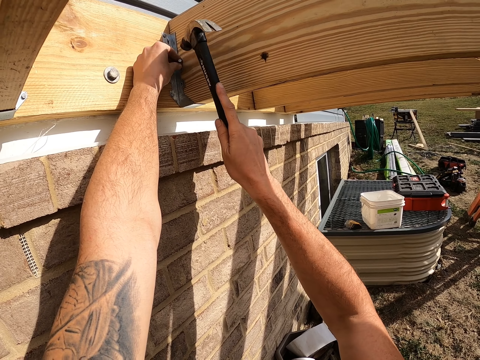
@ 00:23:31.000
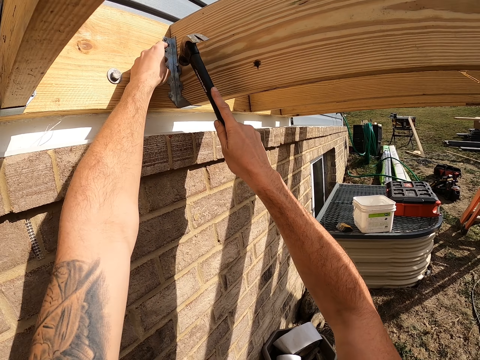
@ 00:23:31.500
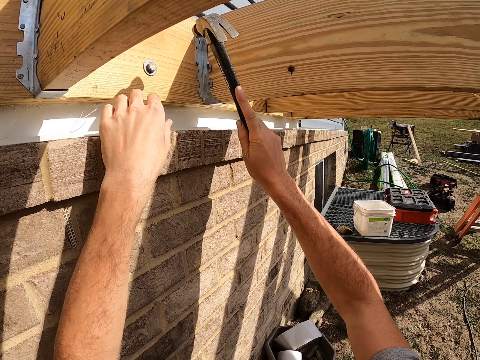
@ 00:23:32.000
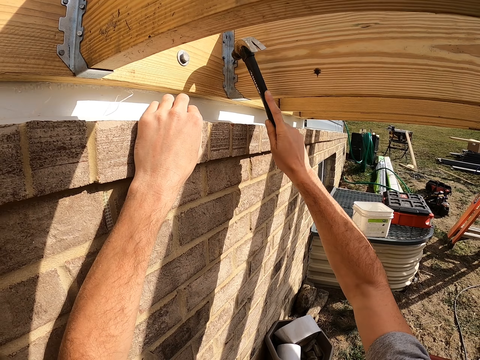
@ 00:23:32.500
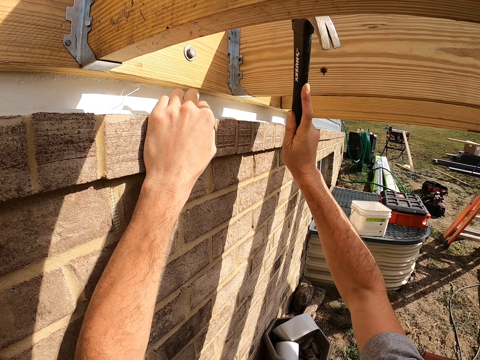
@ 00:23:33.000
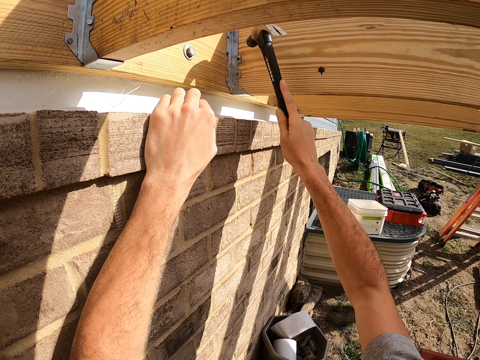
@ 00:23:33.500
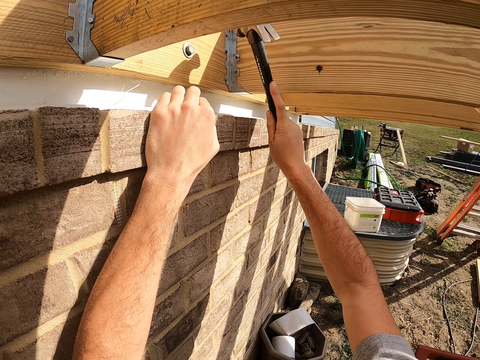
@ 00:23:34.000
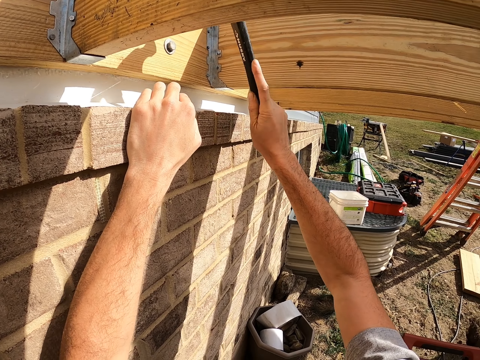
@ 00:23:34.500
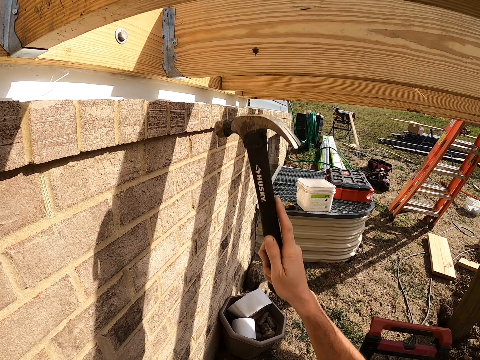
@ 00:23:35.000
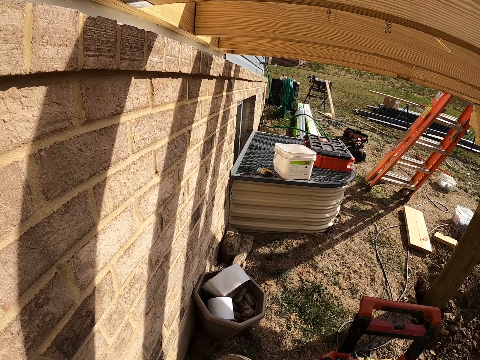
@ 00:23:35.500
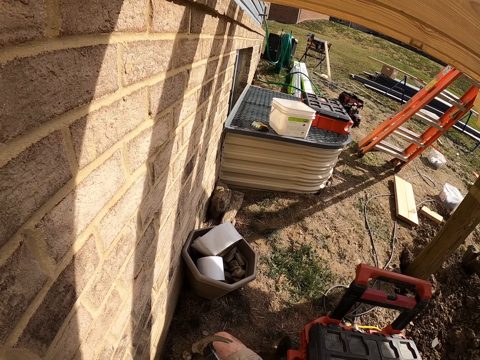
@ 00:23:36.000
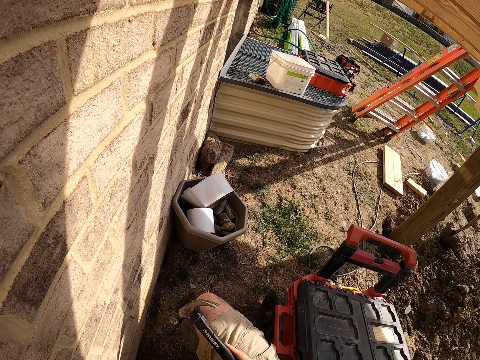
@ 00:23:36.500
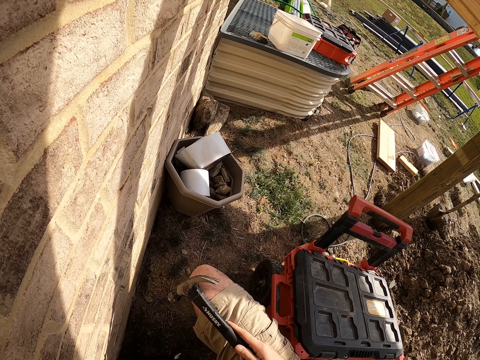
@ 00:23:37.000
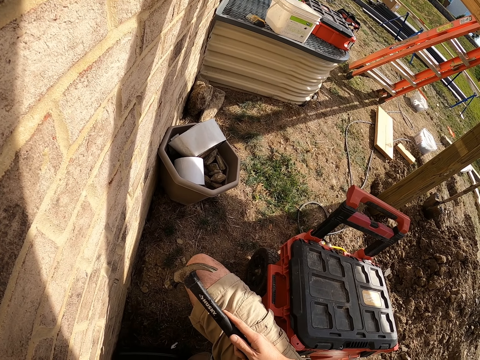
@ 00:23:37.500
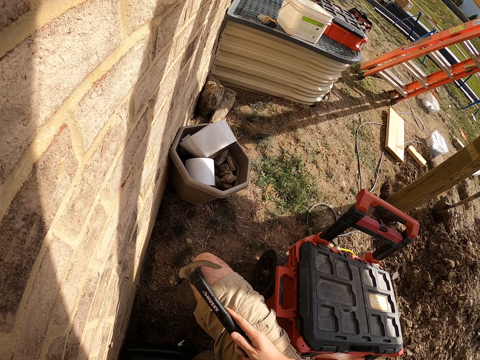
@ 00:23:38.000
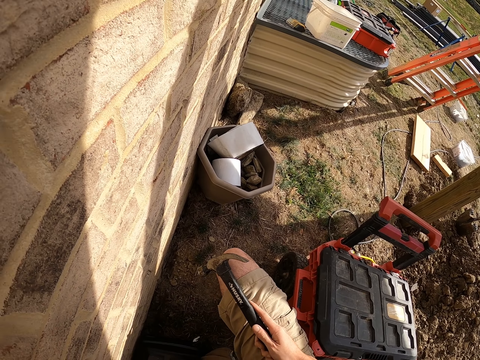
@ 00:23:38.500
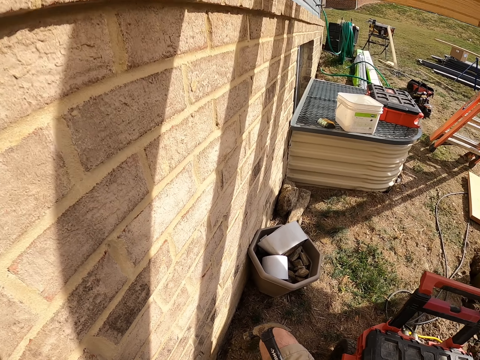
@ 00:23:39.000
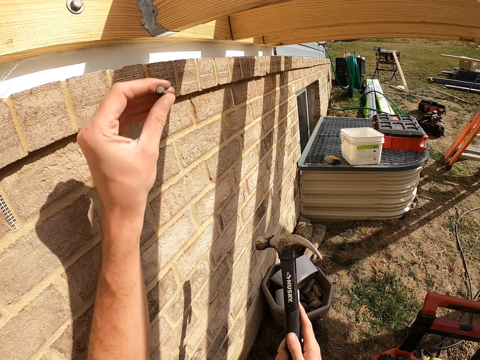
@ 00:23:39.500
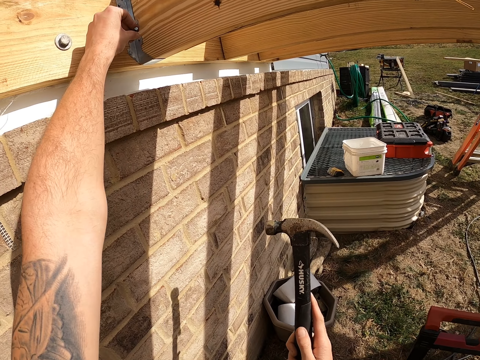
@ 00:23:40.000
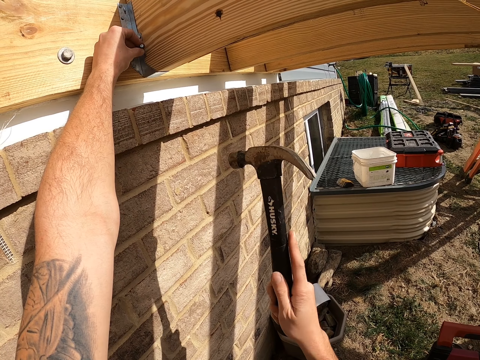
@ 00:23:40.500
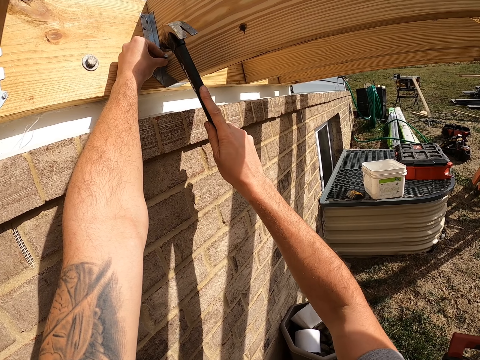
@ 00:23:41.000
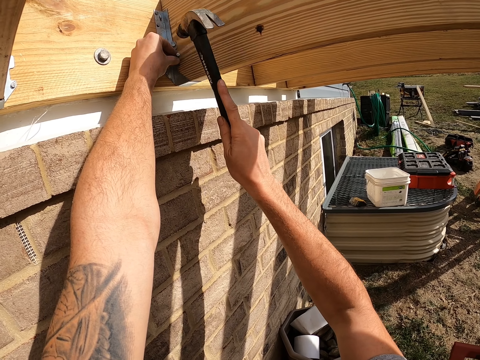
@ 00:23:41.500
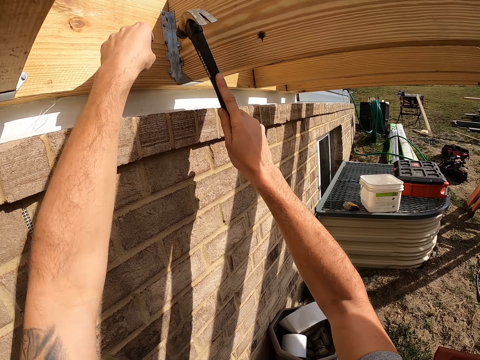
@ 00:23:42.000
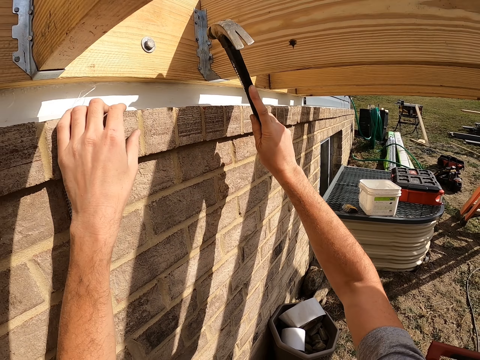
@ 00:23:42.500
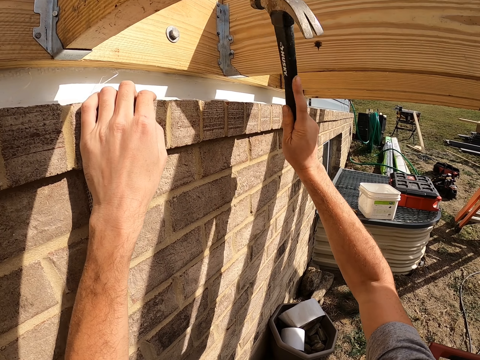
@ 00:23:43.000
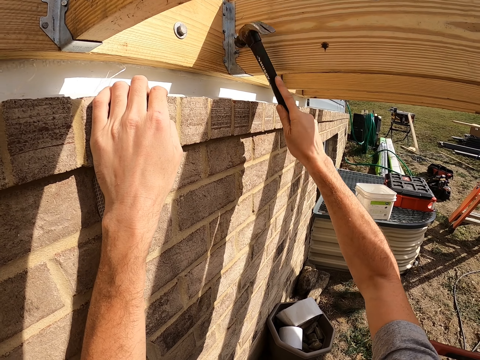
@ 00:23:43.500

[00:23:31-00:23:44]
The camera wearer hits the nail with a hammer. They pick up the nail, place the nail on the metal, and hit the nail with the hammer.

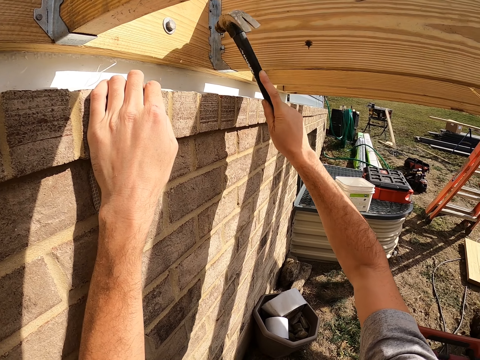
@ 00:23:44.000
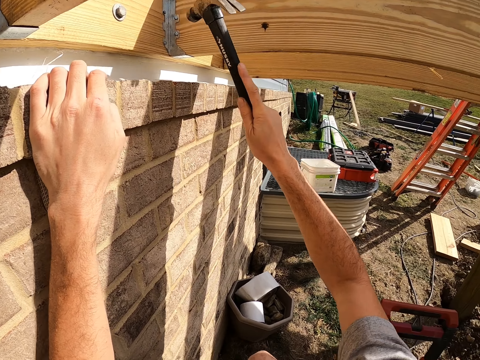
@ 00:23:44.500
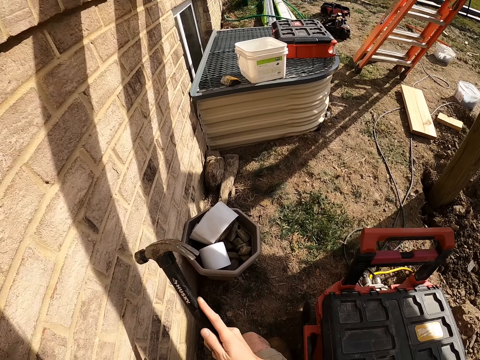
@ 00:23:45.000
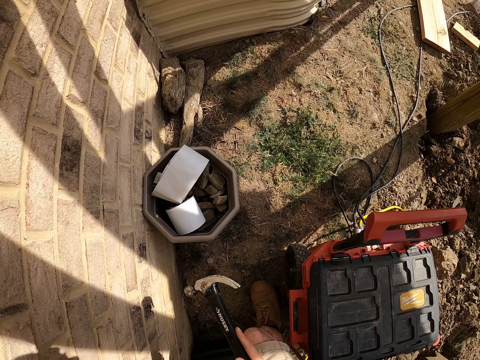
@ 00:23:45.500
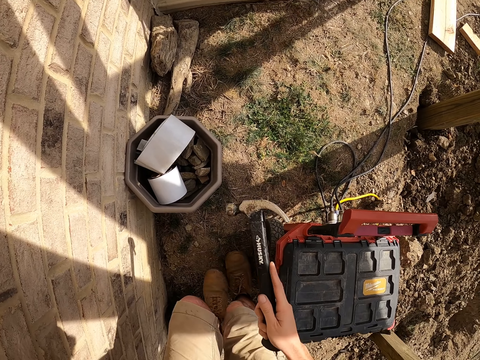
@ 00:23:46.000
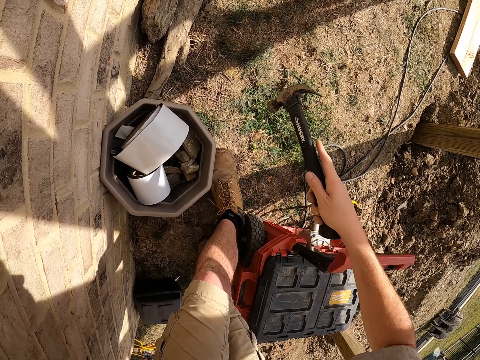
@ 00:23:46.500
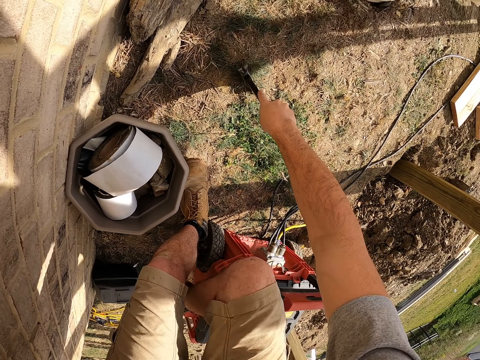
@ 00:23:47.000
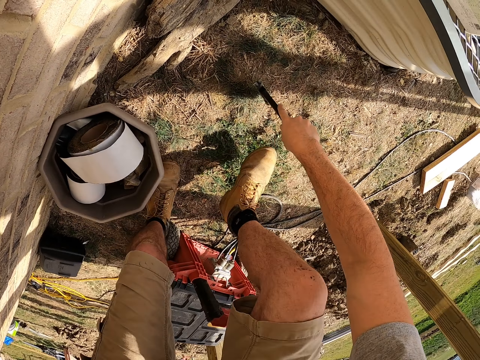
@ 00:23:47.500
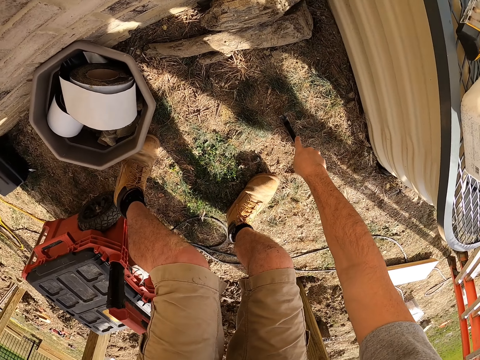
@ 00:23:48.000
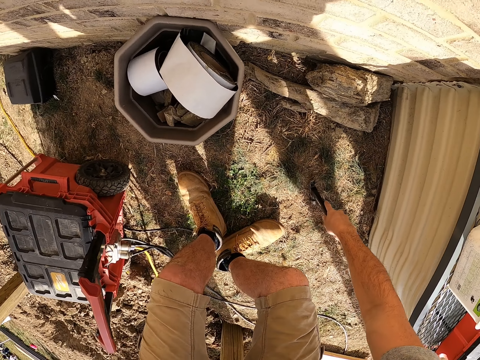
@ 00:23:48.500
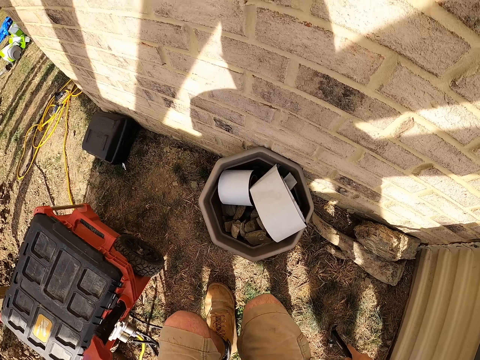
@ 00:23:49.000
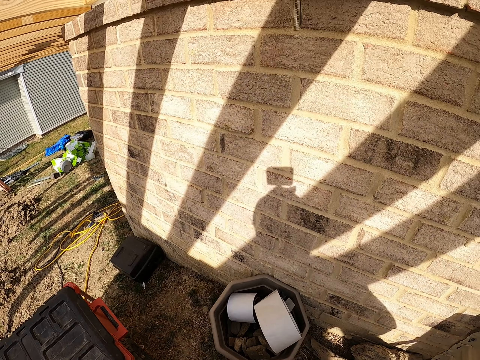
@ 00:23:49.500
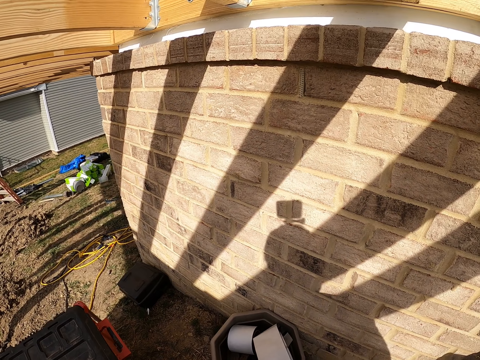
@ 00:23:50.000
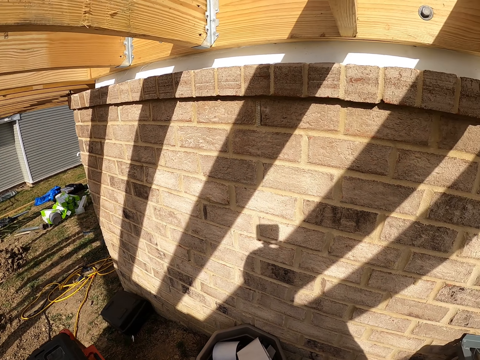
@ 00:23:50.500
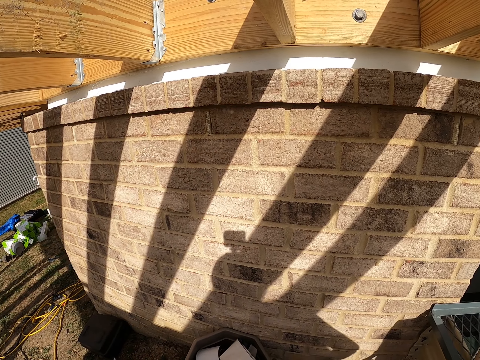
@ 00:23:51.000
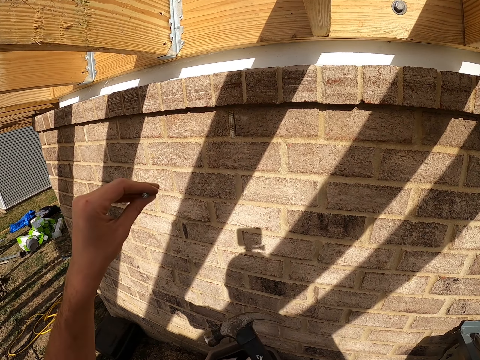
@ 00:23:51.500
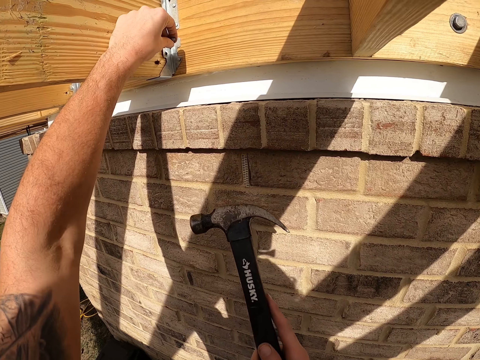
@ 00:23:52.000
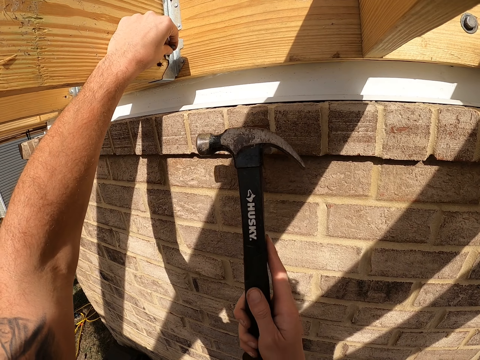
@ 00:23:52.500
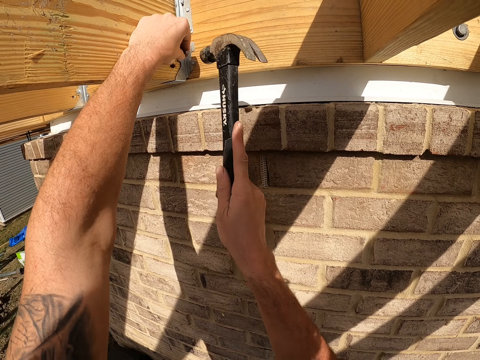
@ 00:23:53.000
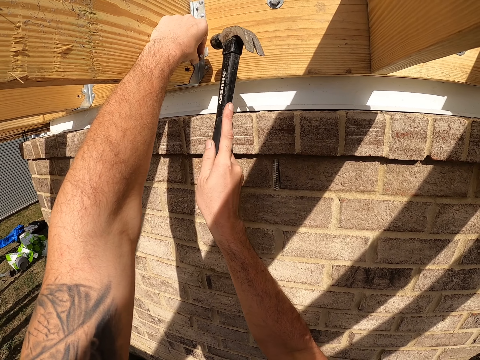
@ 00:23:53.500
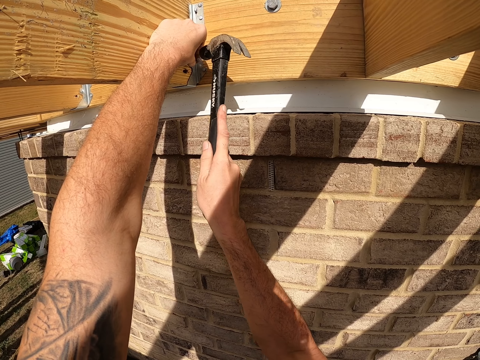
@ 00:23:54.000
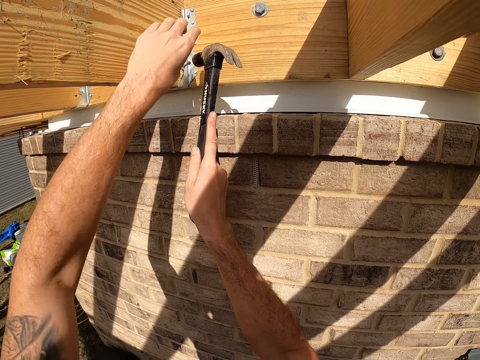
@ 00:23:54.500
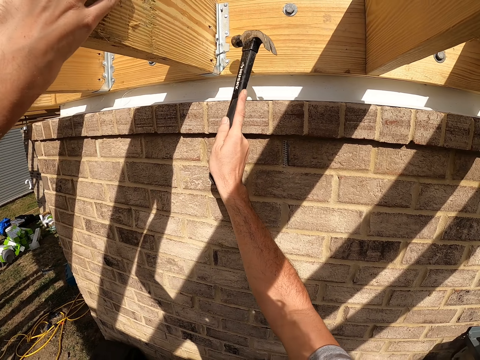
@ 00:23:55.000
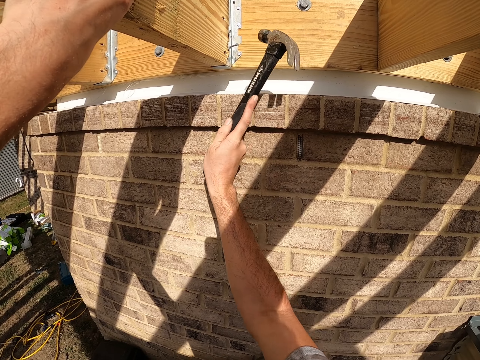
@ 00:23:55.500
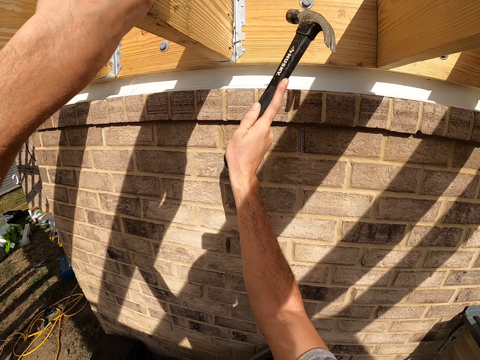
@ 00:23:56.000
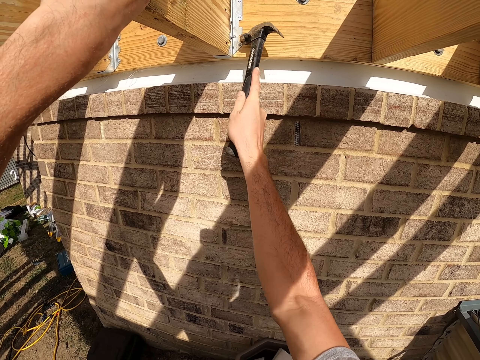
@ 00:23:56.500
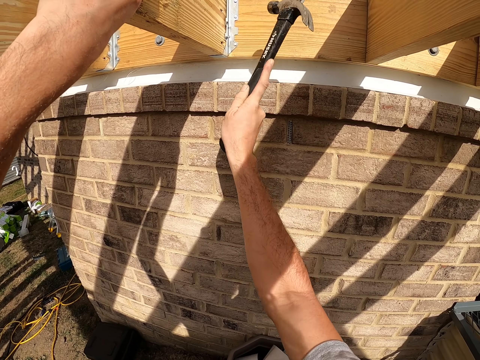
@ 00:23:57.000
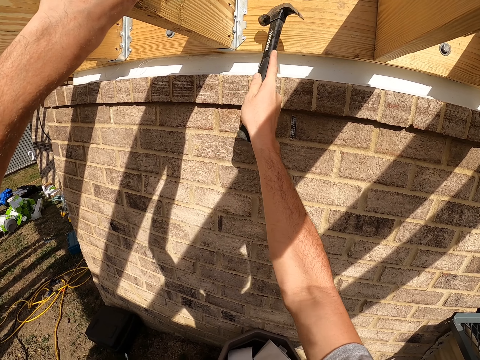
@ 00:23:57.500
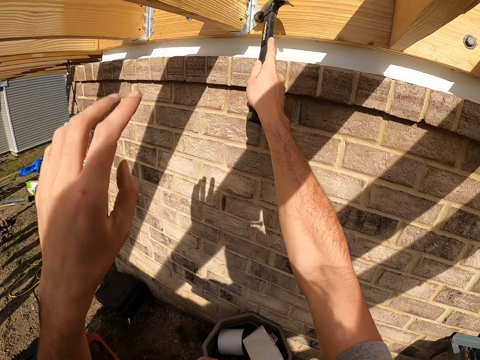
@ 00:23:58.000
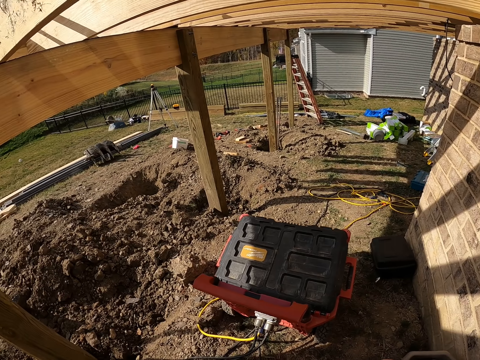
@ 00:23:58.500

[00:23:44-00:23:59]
The camera wearer moves around and places the hammer on the ground. He holds the hammer on the ground. He places the nail on the metal, hits the nail with the hammer, and places his hand on the wood.
